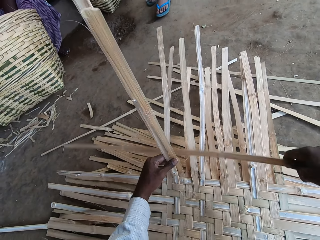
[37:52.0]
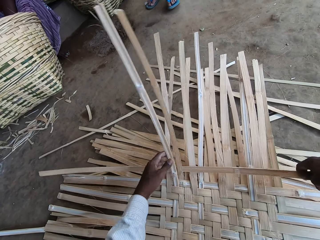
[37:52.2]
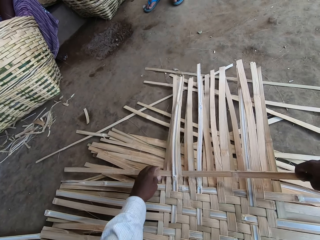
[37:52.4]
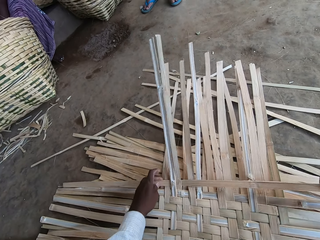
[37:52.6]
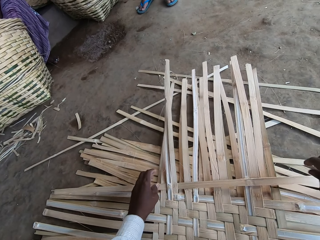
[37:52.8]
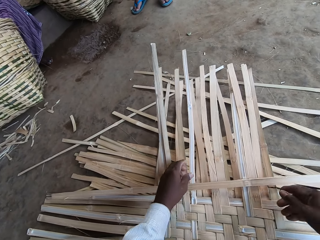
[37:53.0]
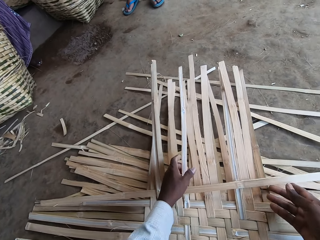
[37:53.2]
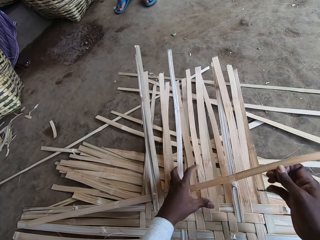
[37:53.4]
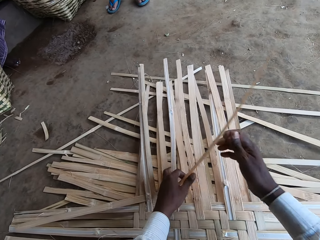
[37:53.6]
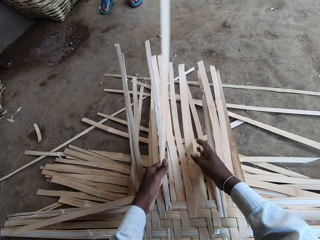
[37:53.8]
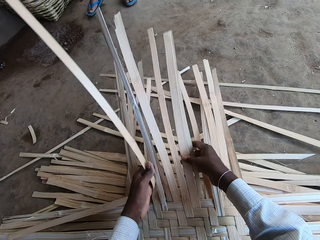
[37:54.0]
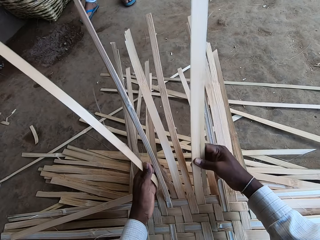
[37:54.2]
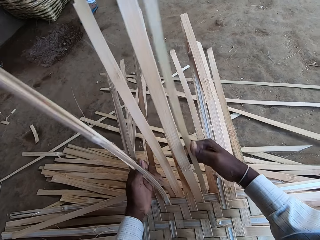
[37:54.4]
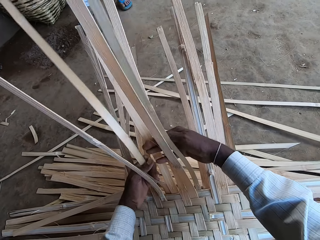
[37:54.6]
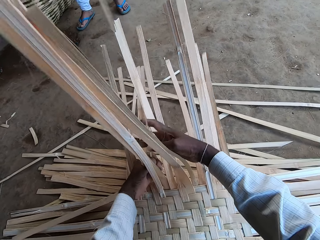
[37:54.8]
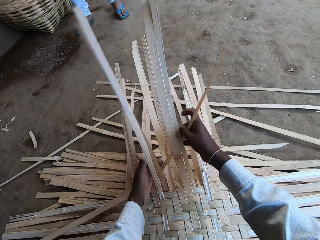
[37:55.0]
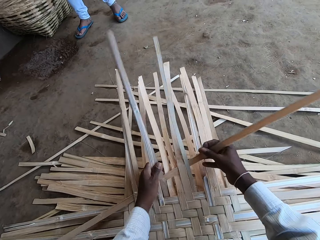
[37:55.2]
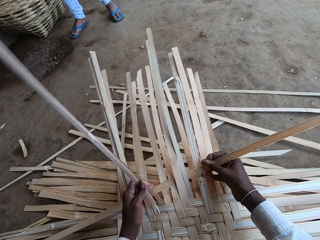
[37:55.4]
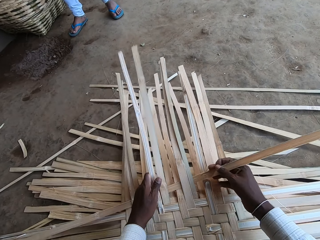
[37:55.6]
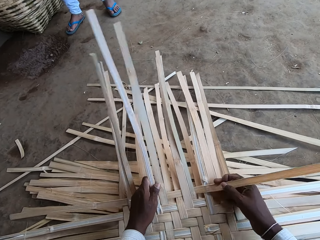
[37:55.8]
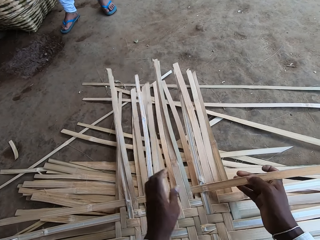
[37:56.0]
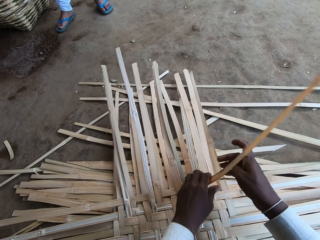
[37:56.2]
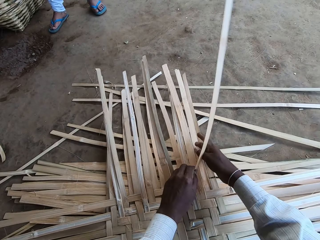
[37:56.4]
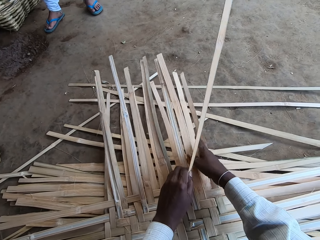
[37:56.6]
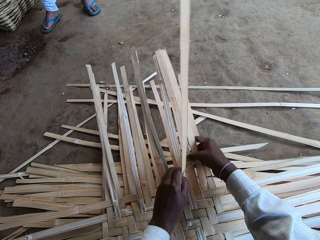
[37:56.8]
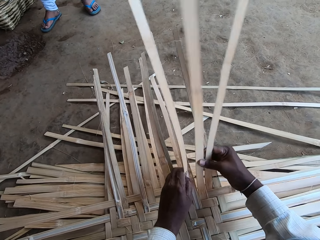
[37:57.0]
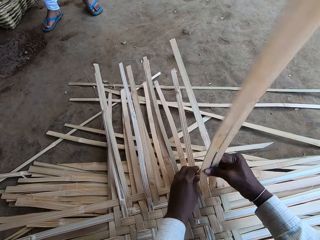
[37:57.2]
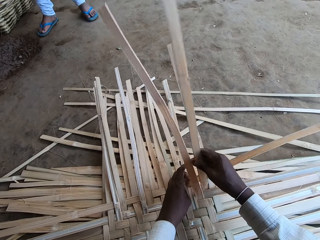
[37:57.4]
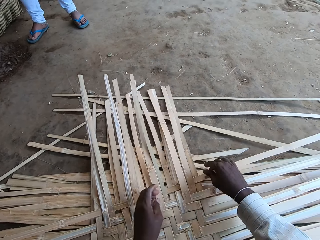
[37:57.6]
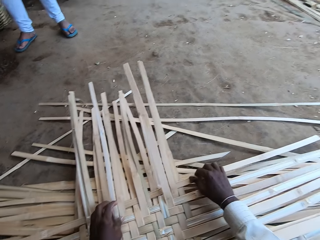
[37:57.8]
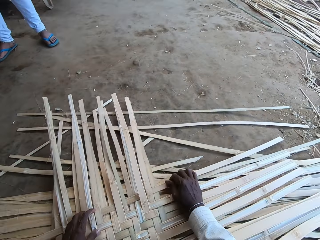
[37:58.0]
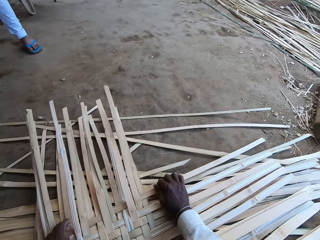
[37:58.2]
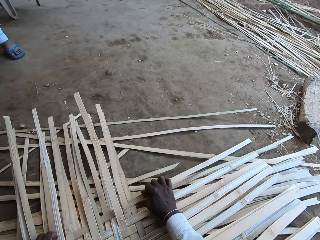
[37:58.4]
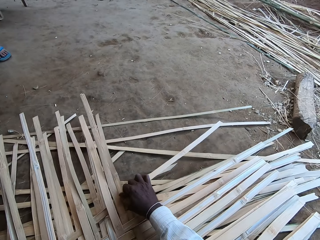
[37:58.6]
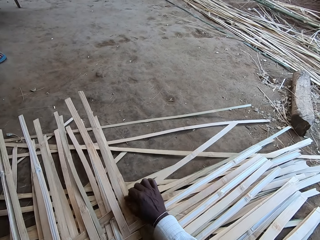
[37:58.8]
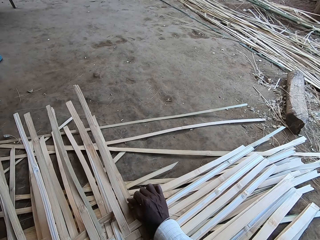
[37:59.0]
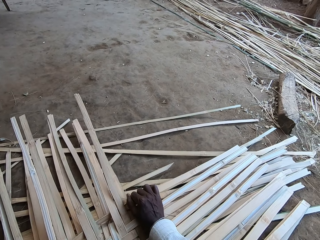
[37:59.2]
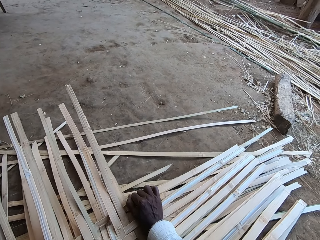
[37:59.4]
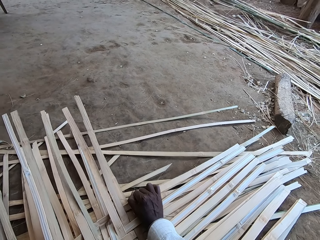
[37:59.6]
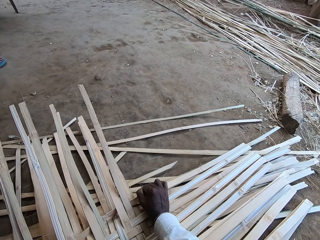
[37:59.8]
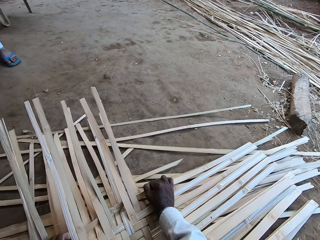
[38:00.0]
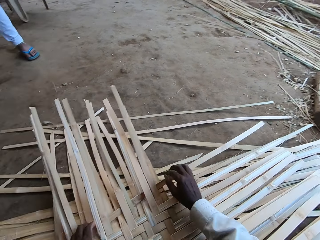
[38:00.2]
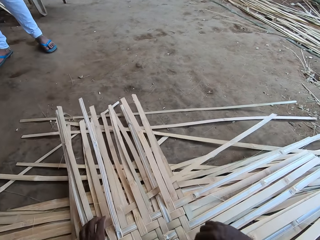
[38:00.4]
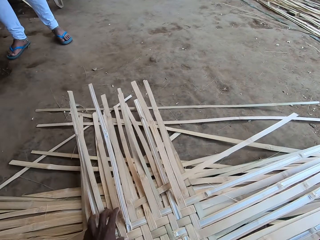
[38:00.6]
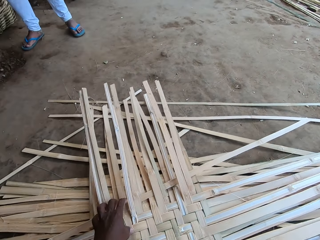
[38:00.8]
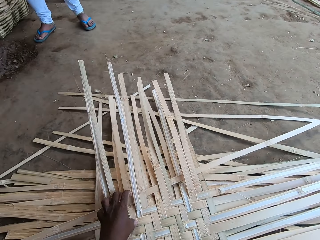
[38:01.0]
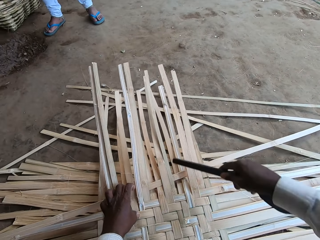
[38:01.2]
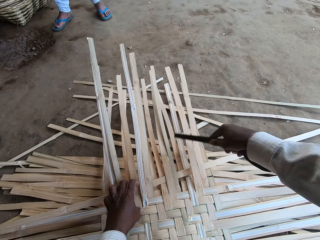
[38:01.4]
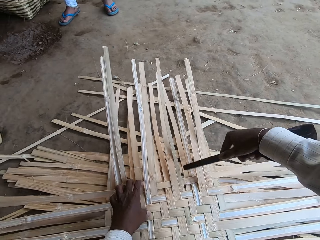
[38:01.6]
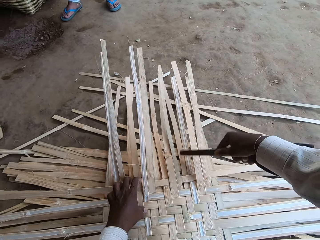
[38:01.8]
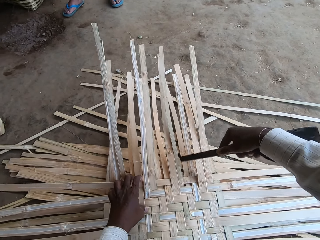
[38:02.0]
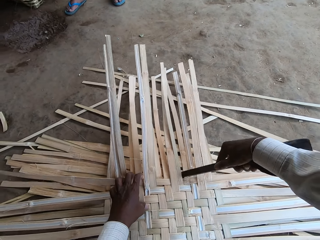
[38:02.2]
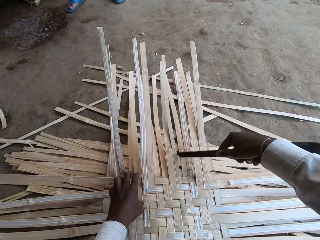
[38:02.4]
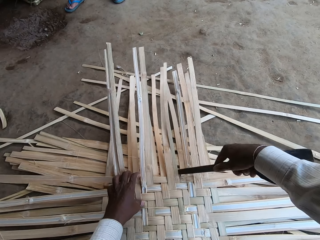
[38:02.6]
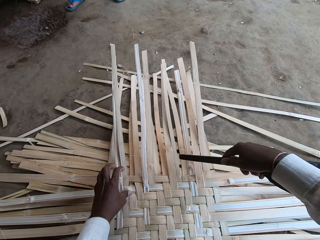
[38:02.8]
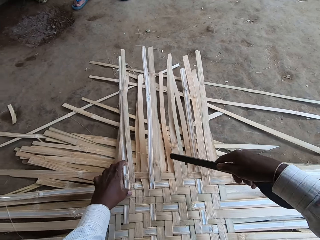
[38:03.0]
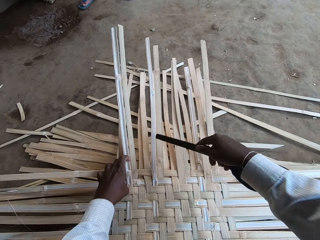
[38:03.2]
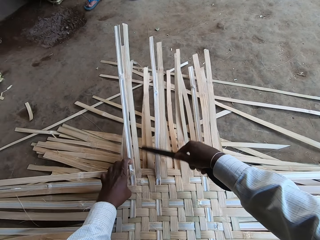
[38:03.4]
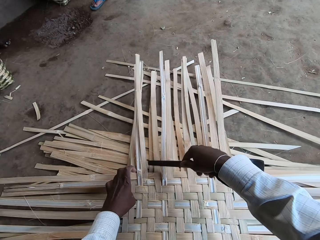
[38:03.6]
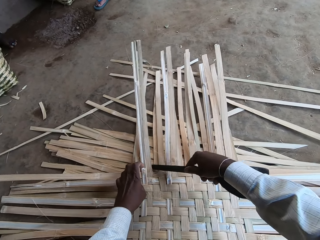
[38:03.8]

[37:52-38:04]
The camera wearer fixes the dried palm reeds. He fits the bamboo strip in the mat with his hands. He fits the bamboo strip in the mat with the stick in his right hand. He hammers the dried palm reeds.

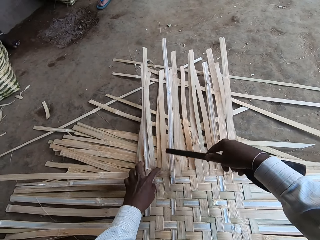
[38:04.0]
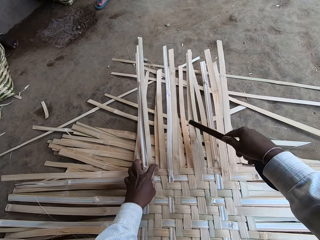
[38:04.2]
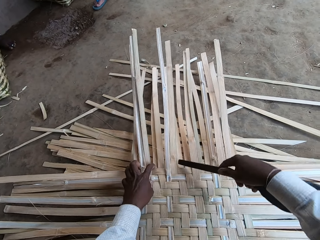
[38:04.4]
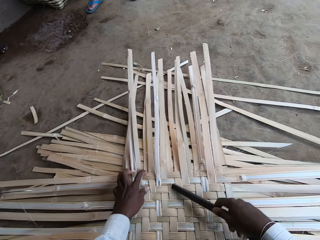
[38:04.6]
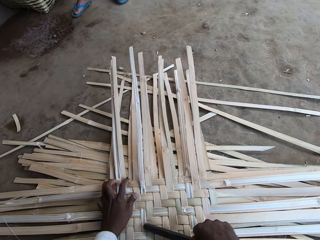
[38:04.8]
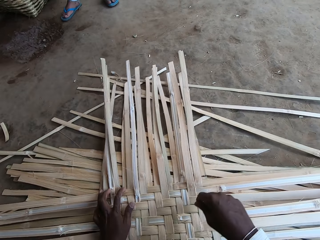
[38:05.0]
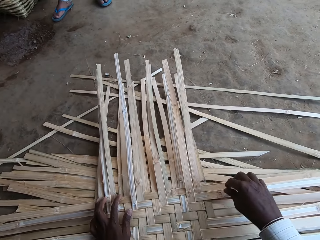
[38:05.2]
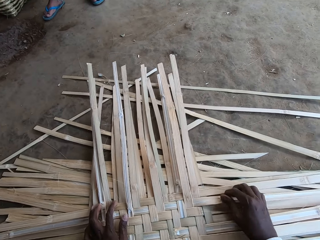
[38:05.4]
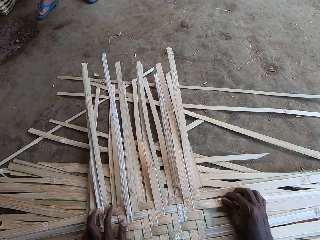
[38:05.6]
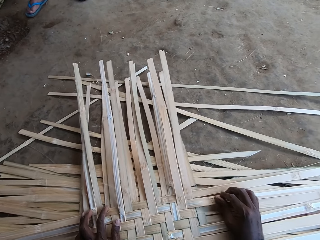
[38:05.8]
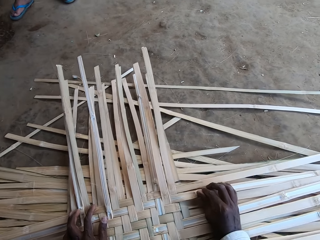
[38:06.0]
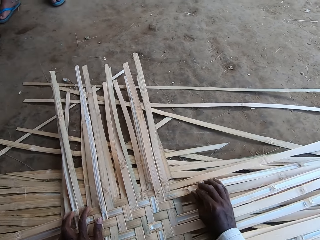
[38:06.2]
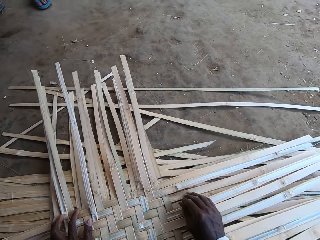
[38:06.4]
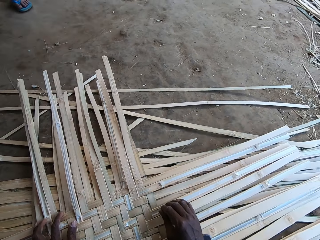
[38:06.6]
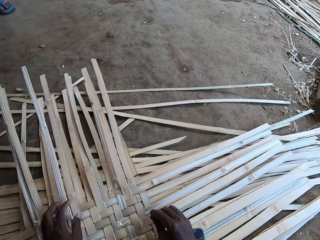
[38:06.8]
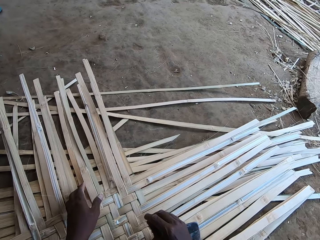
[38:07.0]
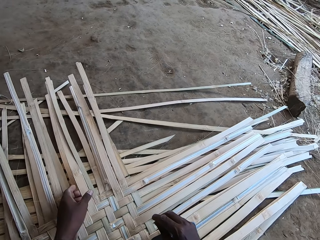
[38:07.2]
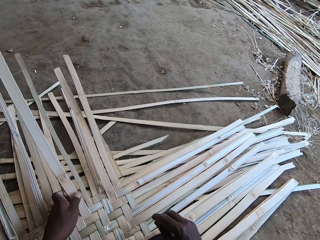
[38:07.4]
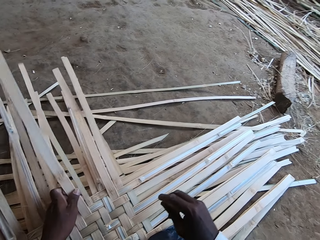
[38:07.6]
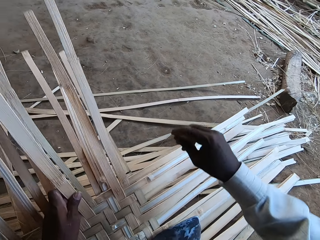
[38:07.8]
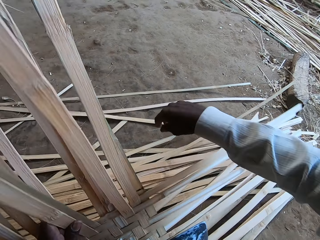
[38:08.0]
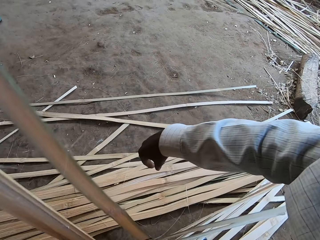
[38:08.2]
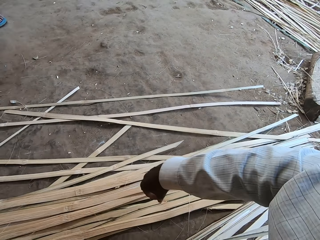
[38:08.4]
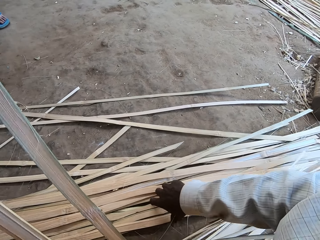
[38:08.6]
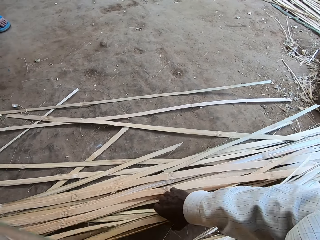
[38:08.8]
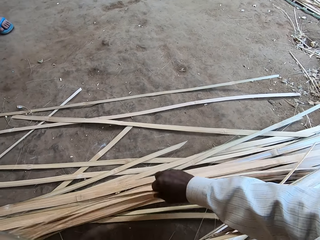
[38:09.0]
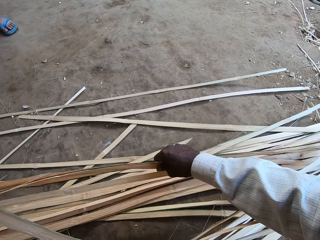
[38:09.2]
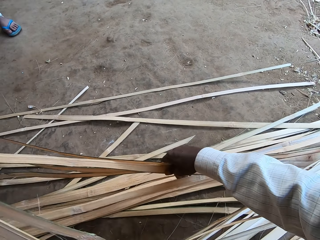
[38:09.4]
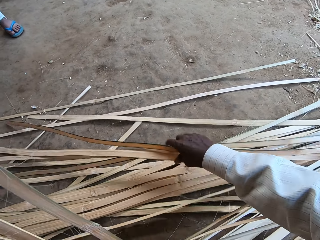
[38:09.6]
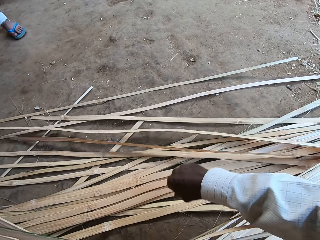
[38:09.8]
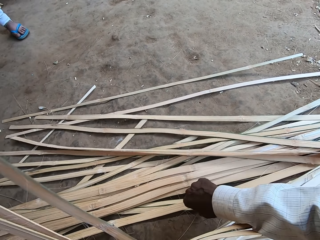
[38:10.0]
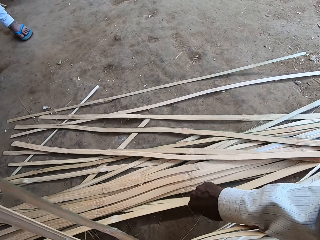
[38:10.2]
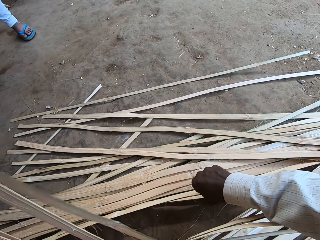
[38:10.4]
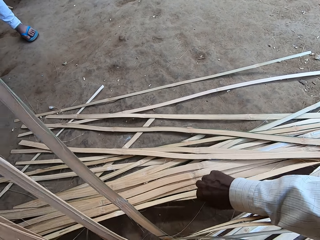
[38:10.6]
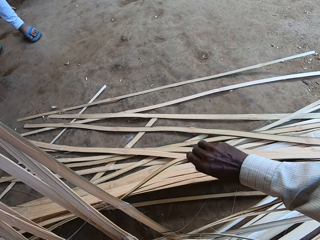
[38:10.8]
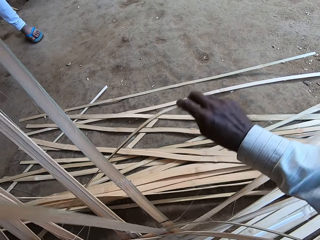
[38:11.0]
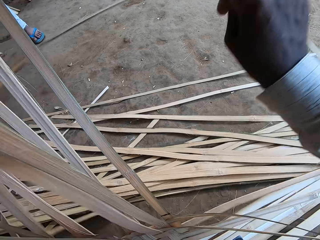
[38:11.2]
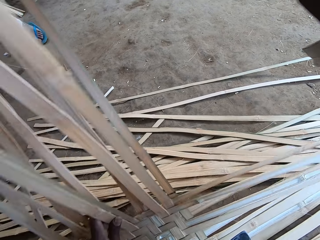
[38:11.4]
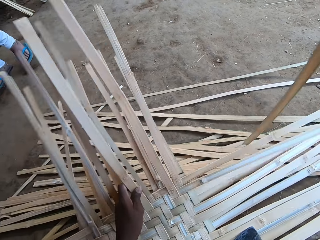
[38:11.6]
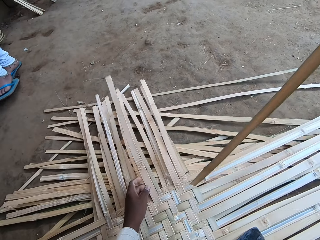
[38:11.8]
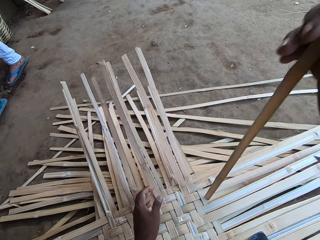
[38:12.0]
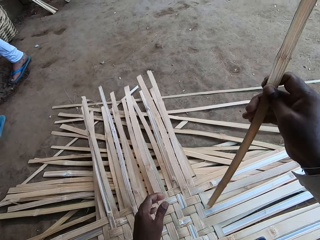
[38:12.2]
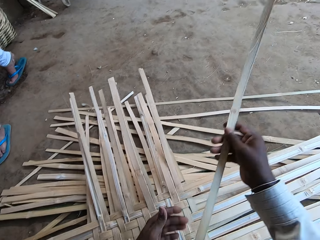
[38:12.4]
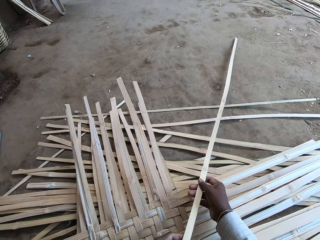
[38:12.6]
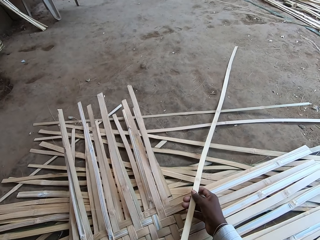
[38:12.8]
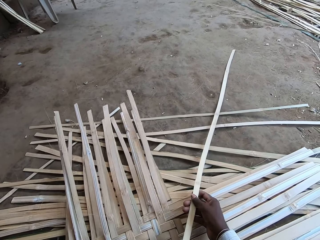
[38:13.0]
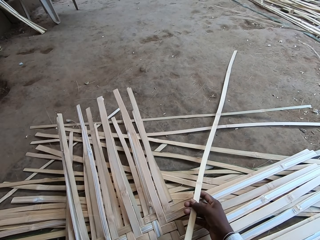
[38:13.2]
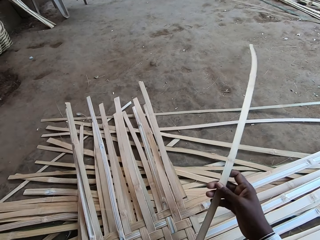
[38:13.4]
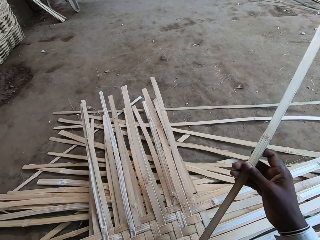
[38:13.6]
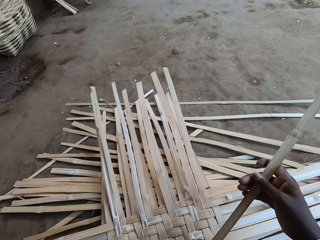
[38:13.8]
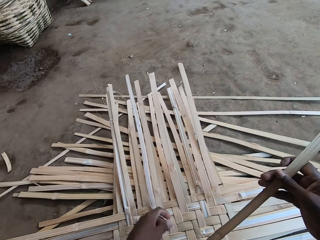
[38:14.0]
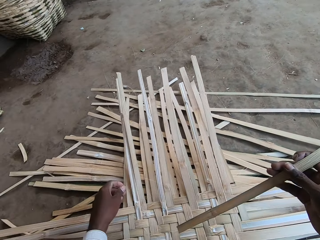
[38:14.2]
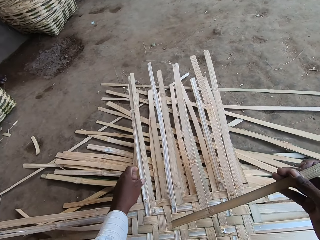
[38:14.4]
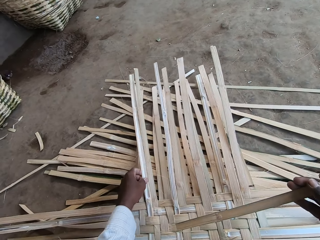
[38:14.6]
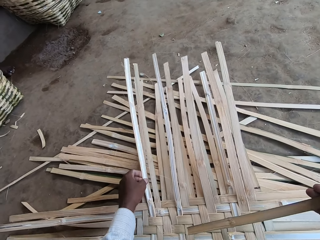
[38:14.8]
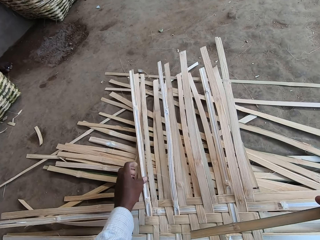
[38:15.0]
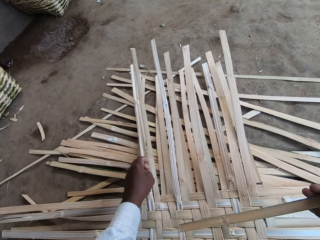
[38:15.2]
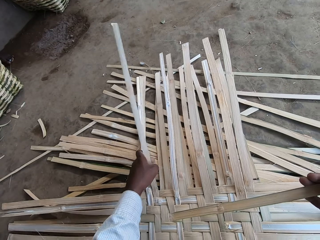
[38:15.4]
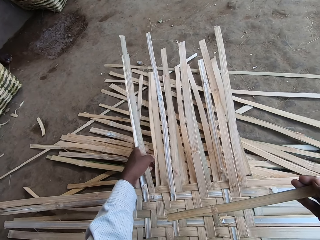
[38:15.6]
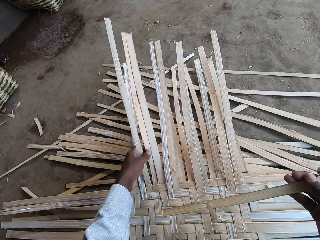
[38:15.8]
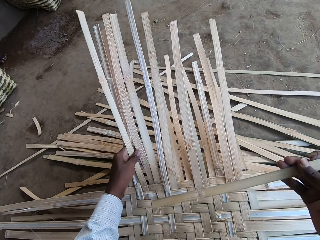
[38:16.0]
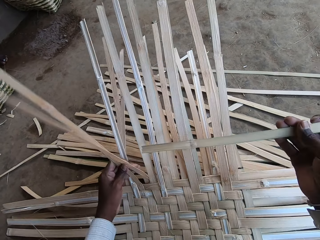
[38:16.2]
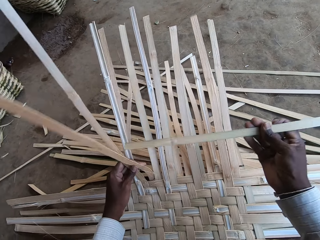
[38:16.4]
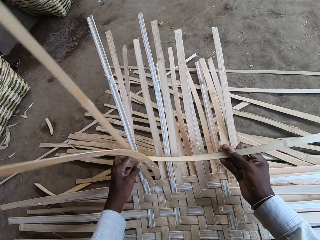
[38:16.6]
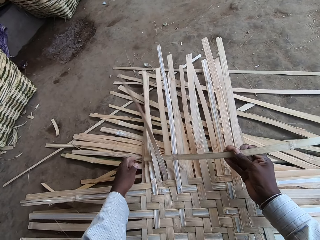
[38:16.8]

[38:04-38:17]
The camera wearer drops the stick in his right hand on the mat. He raises the mat with his left hand. He picks up bamboo strips or dried palm reeds from the ground with his right hand. He drops the bamboo strip on the ground with his right hand. He picks up the bamboo strip from the ground with his right hand. He lowers the mat with his left hand. He weaves the mat on the ground with the bamboo strips in his hands. He touches the dried palm reed.
